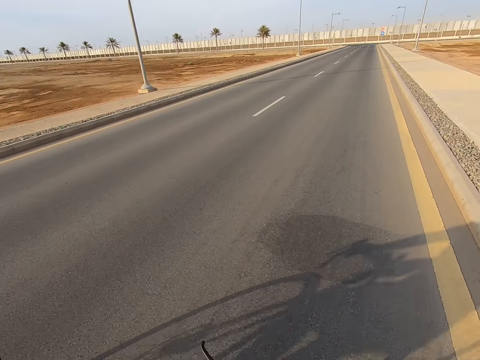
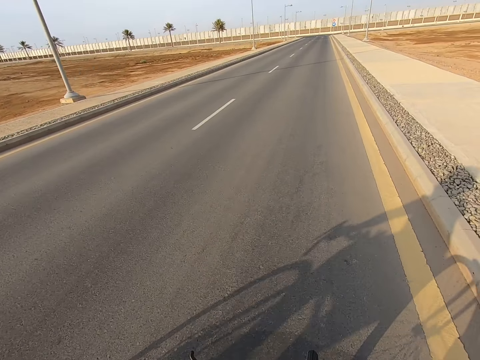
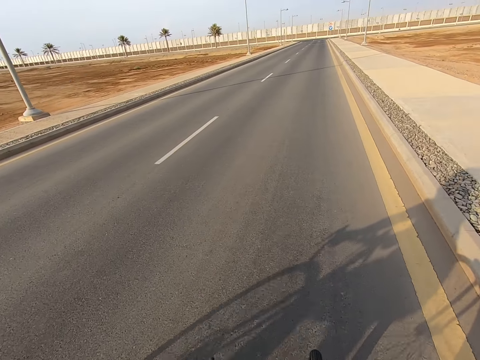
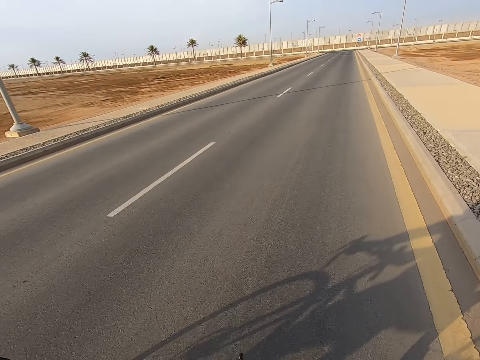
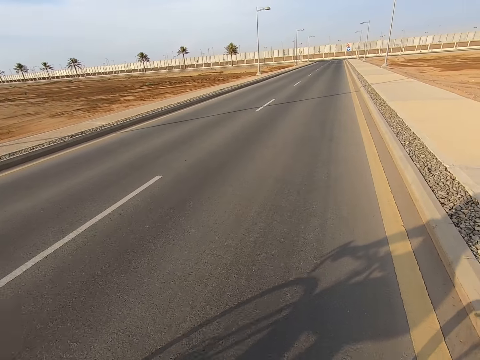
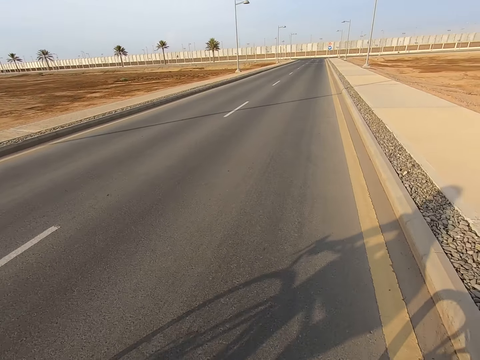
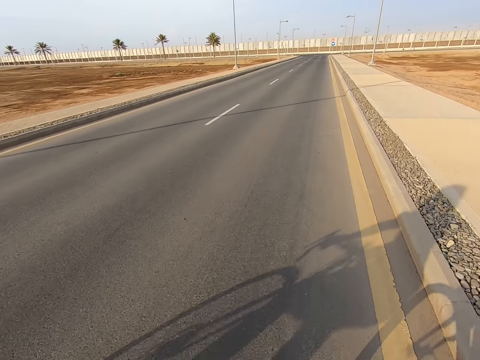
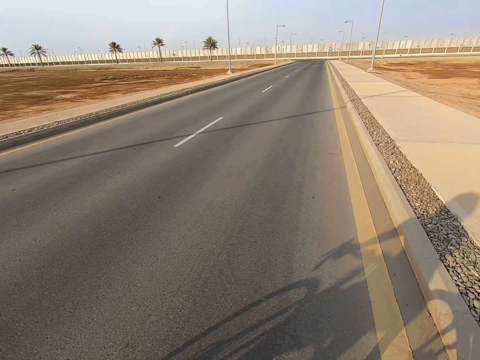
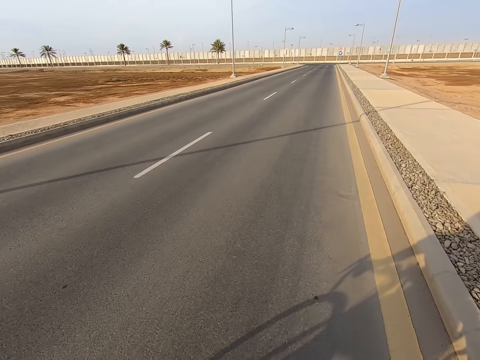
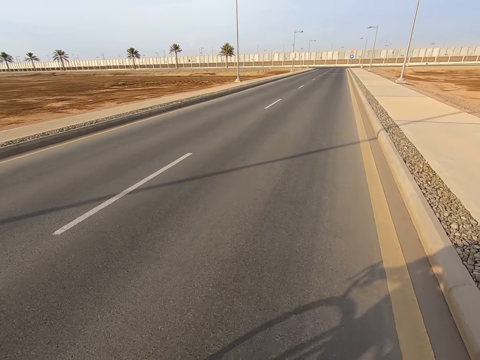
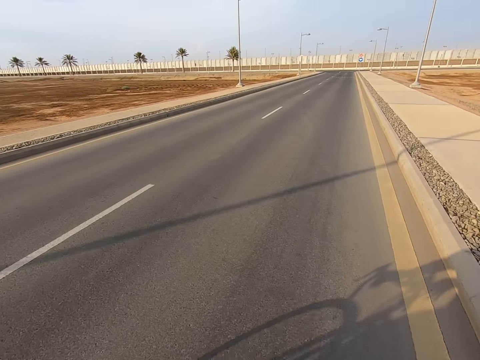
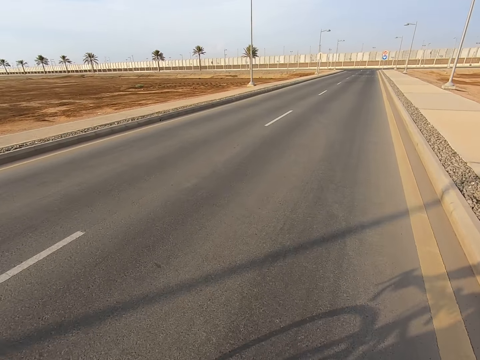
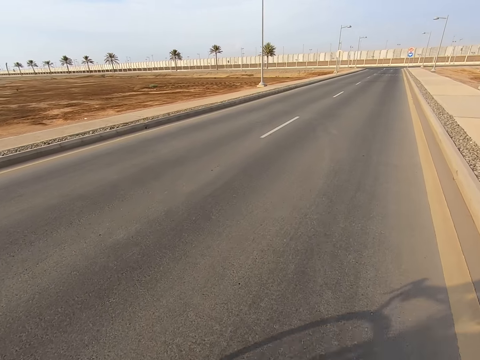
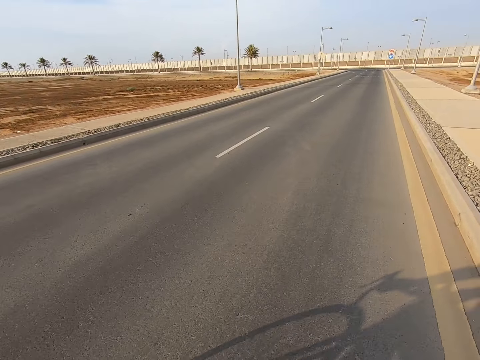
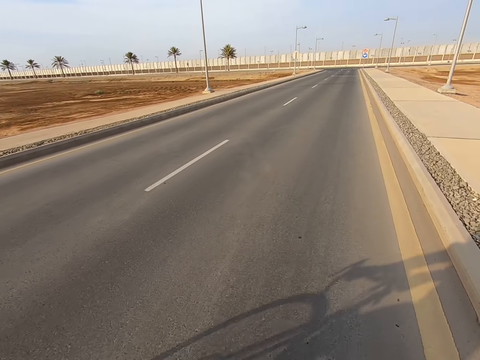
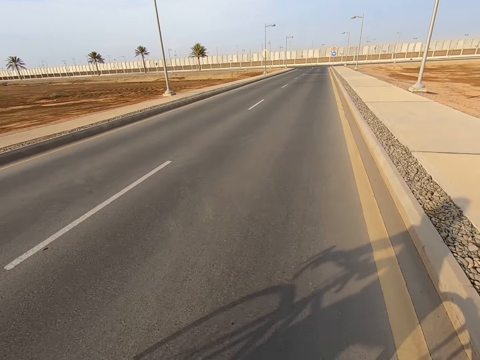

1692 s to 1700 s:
The camera wearer cycles on the road.

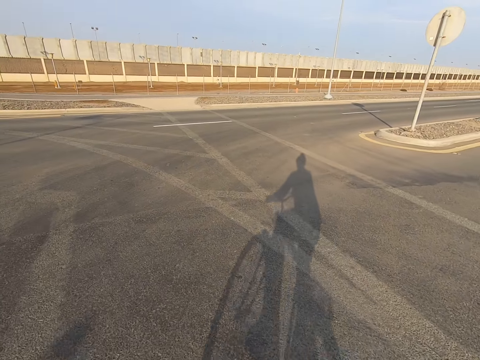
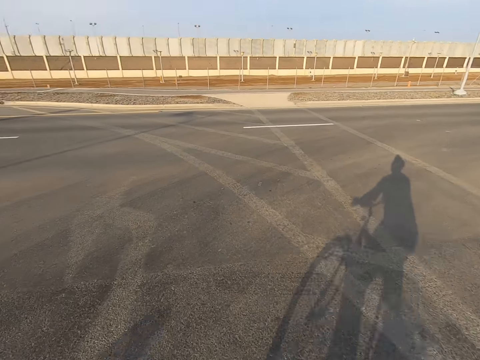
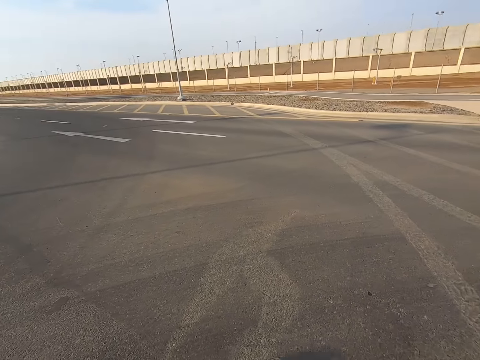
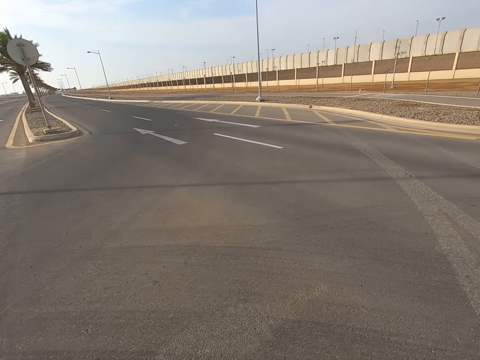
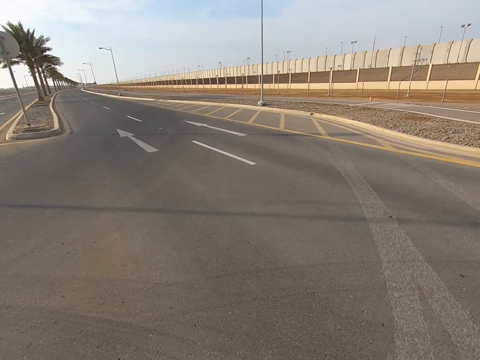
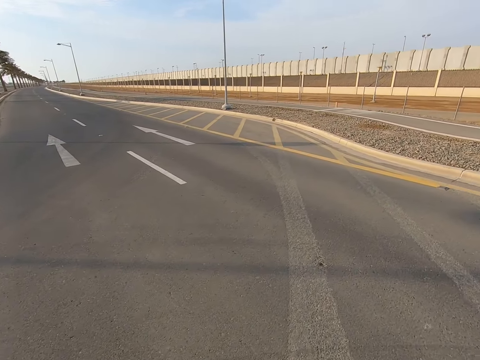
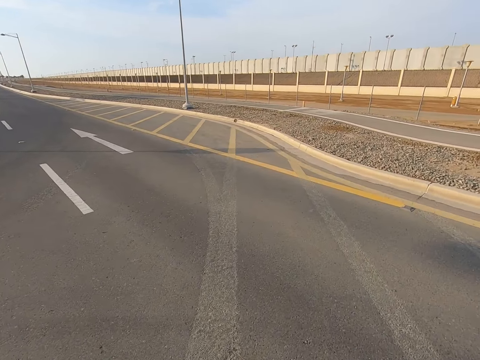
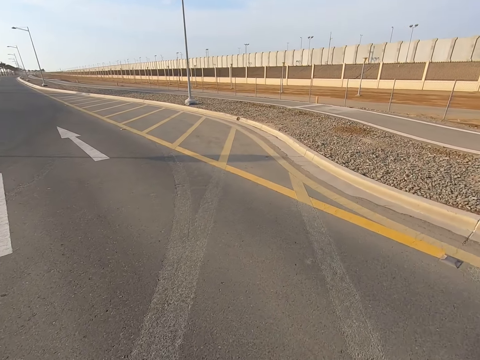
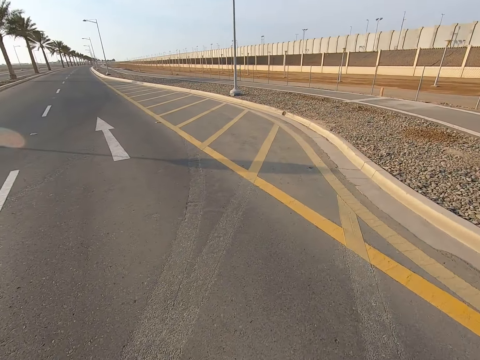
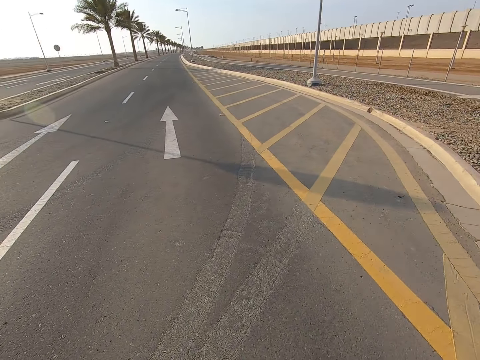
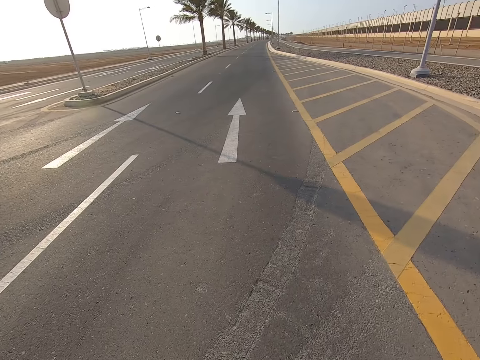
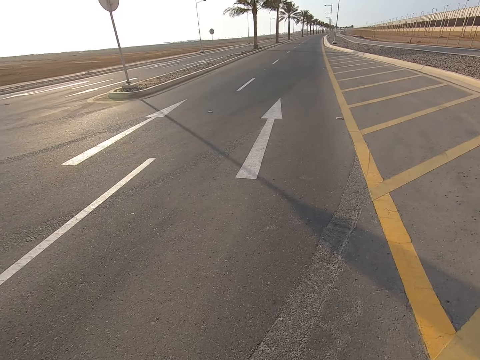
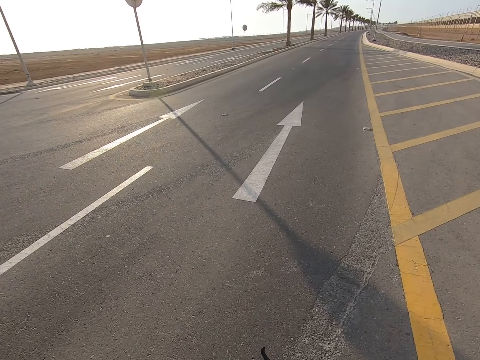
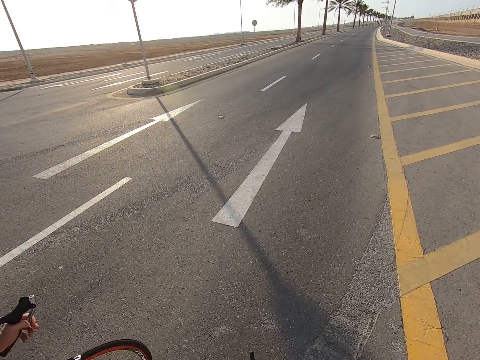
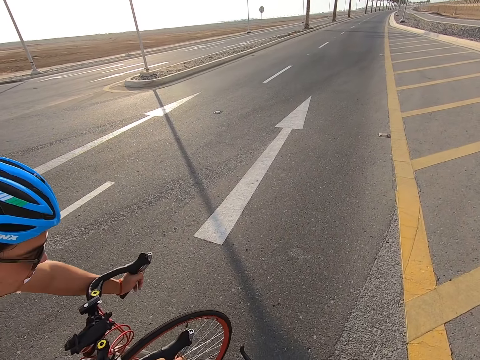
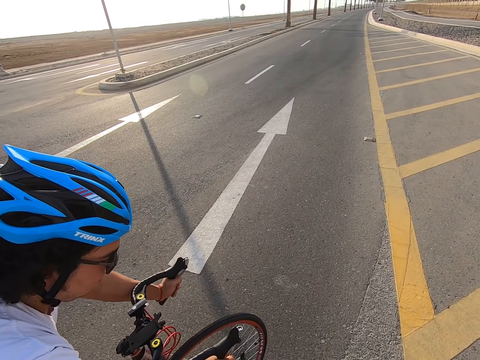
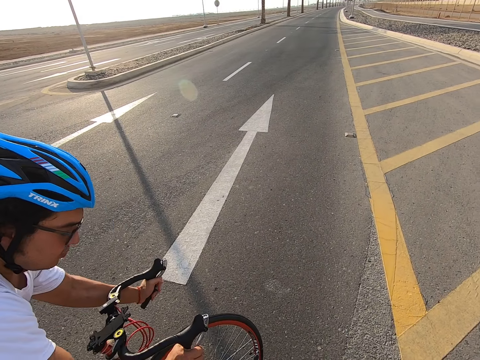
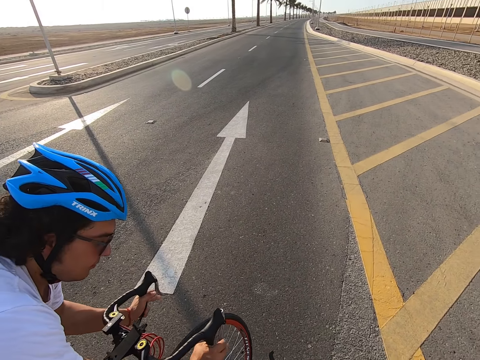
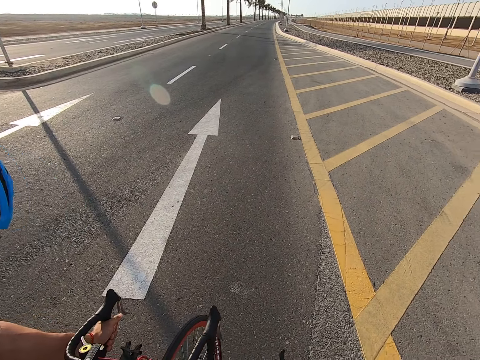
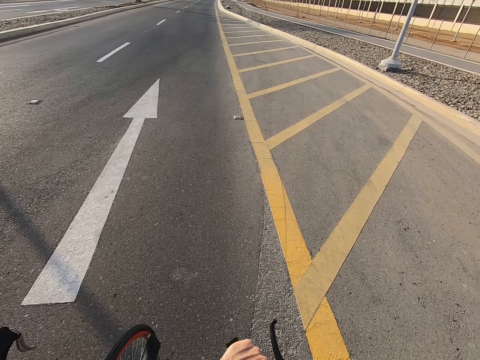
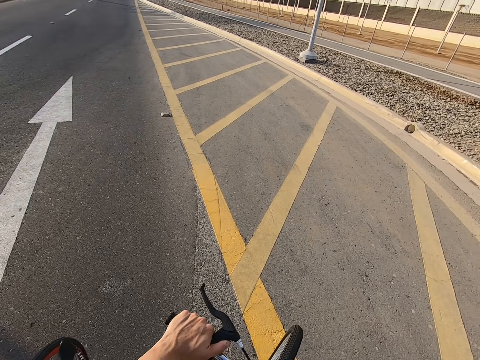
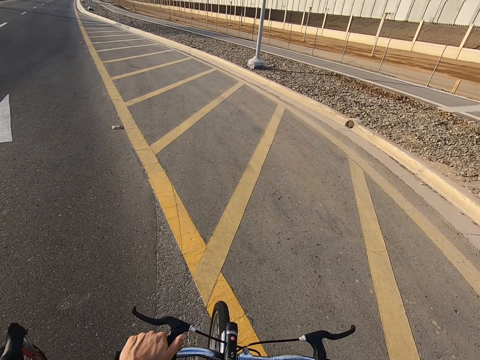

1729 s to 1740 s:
The camera wearer cycles to the left. A man stops at the road.

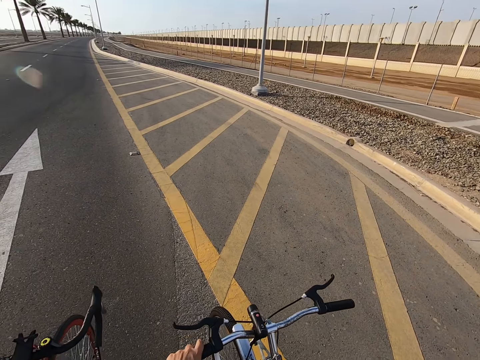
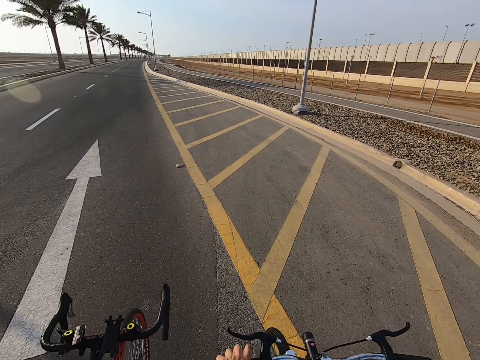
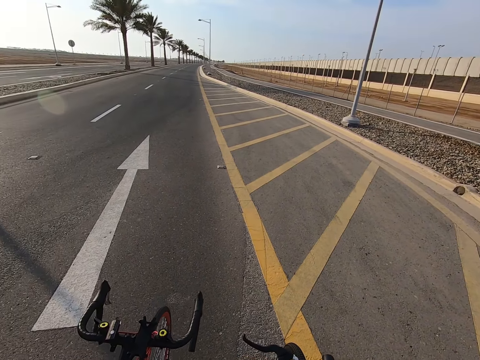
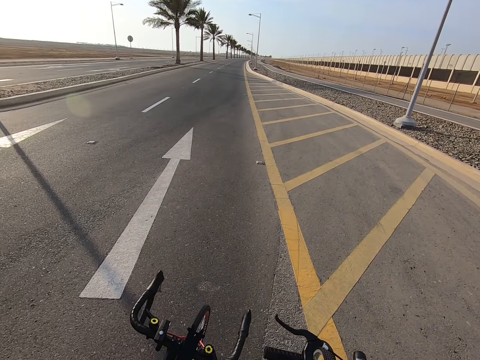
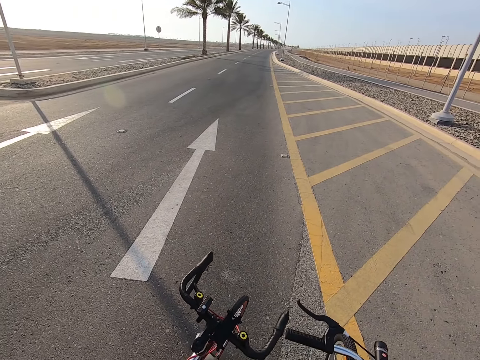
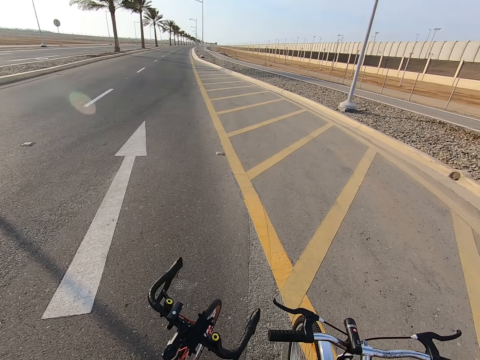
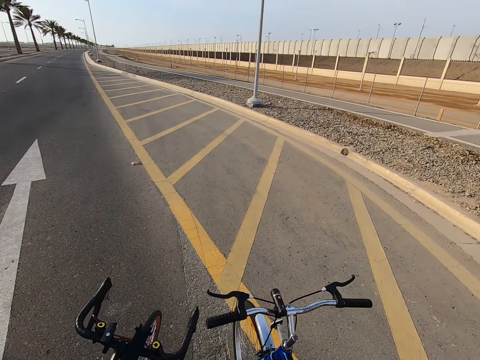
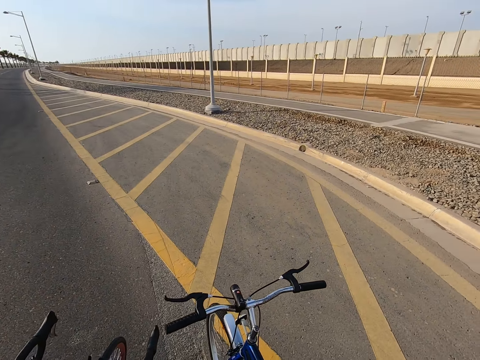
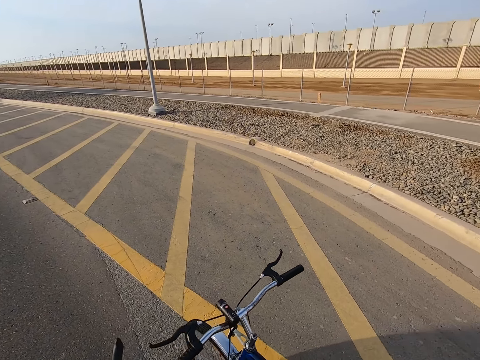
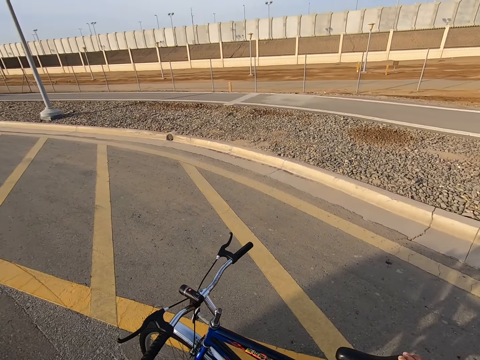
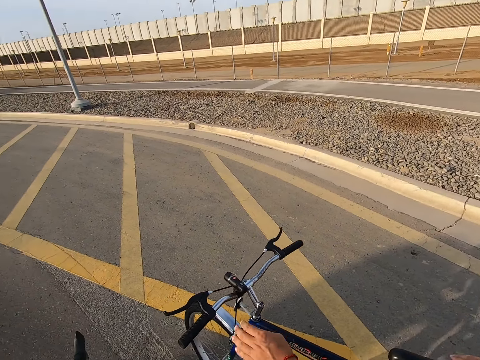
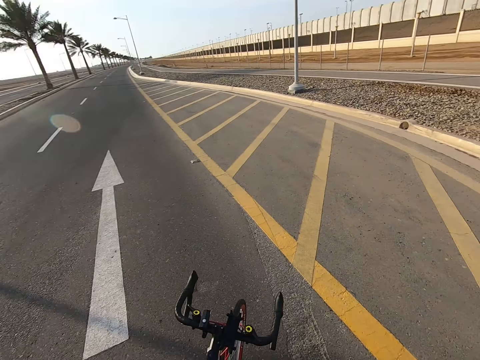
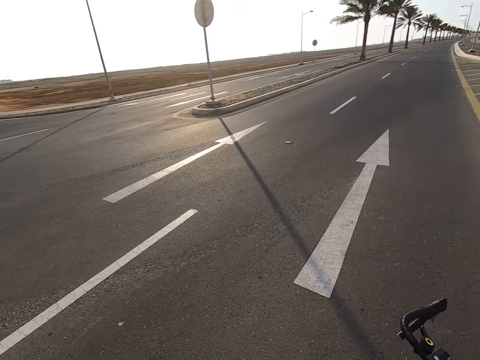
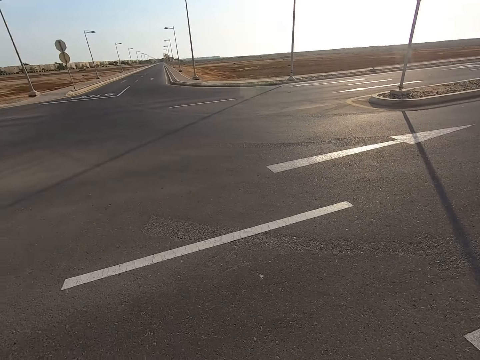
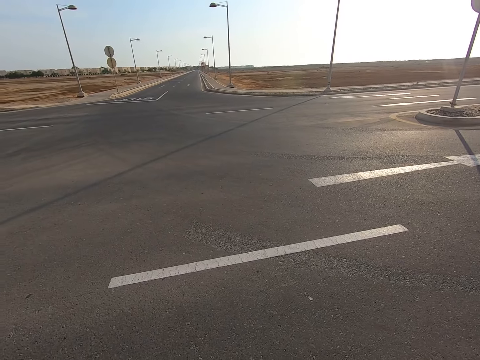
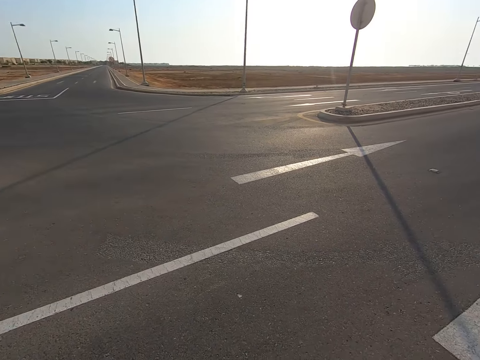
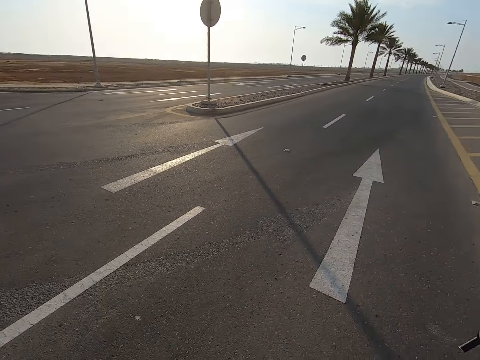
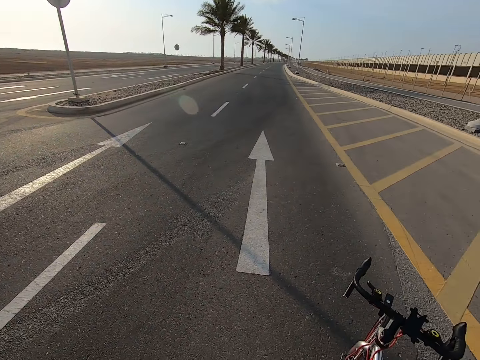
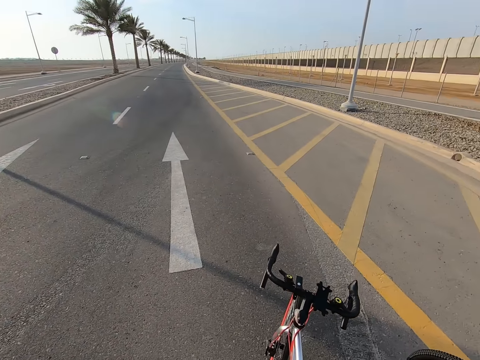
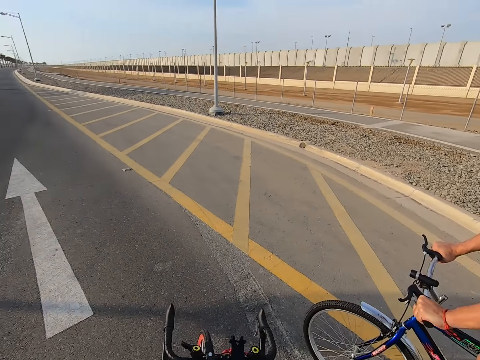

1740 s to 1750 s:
The camera wearer stops at the road. The lady stops. The camera wearer looks around.
